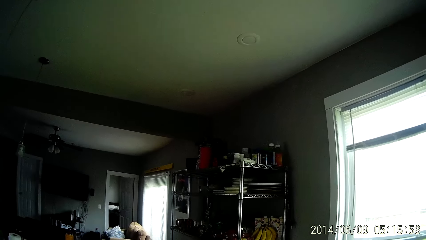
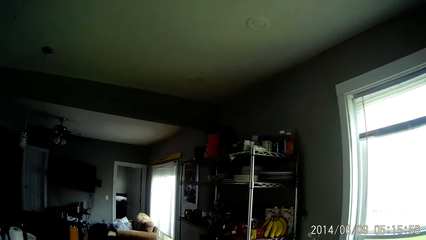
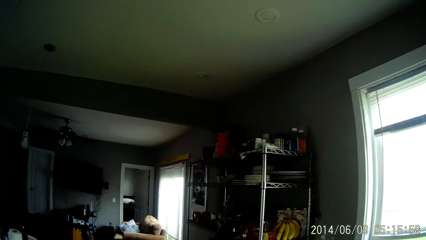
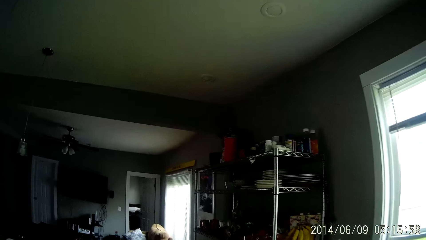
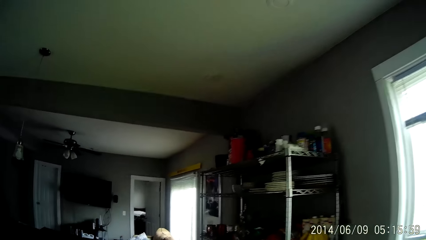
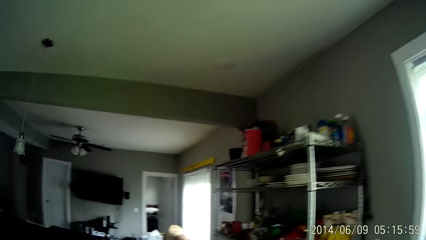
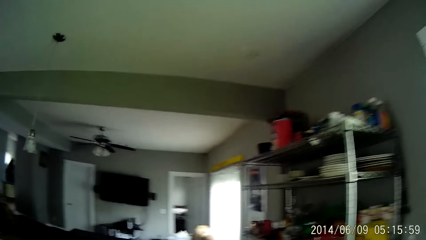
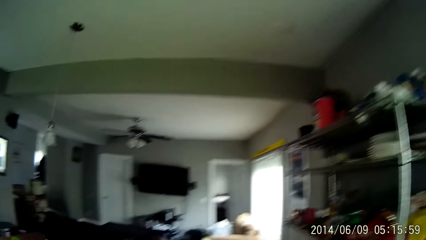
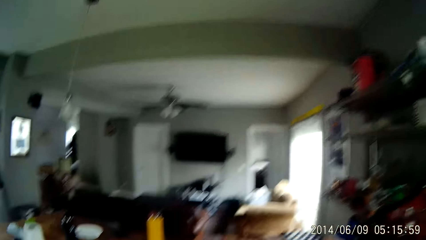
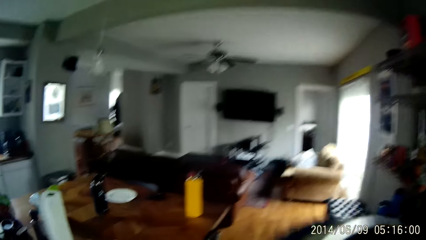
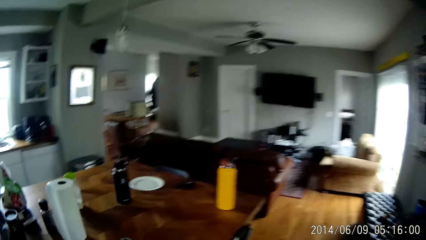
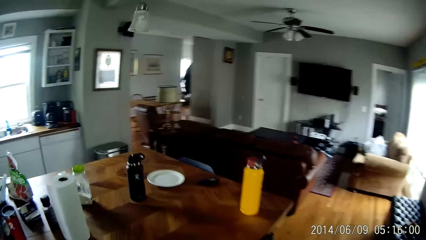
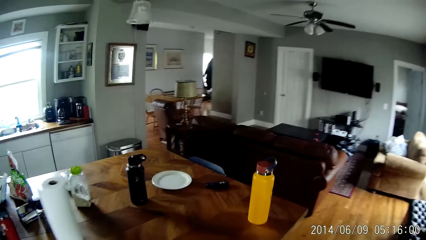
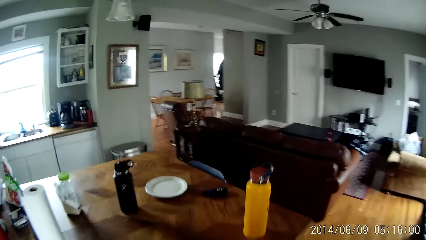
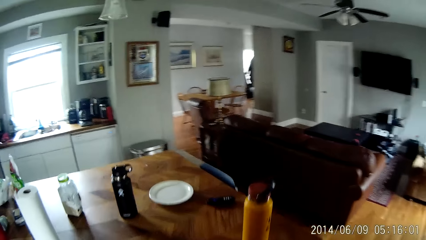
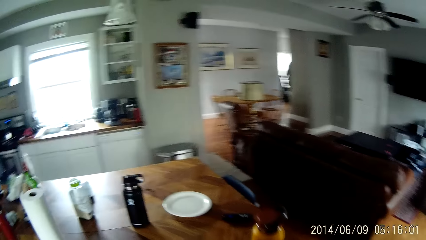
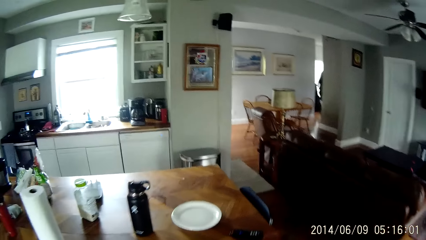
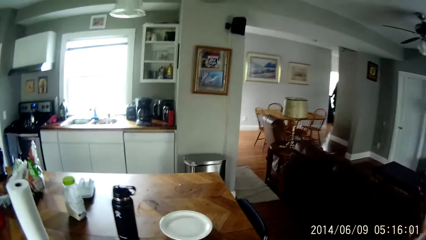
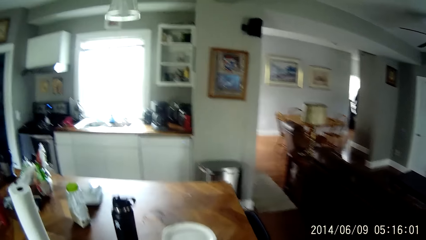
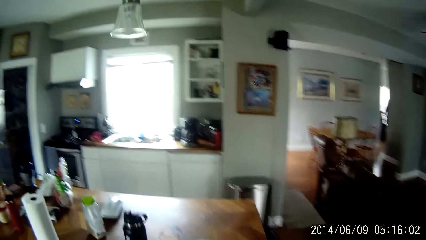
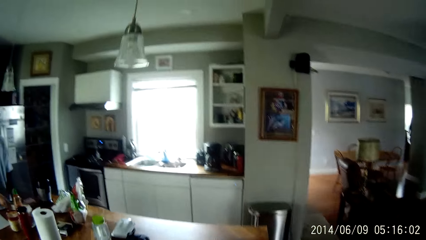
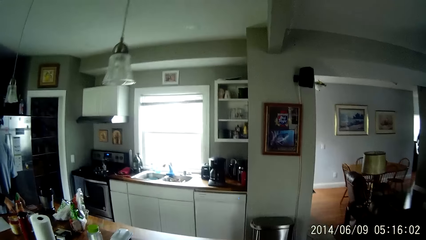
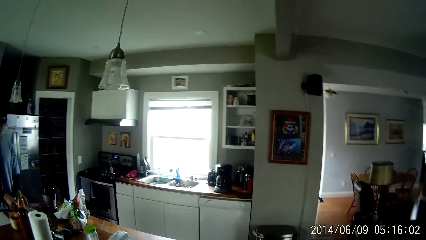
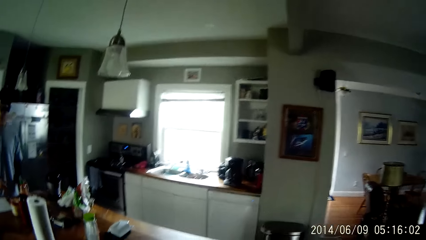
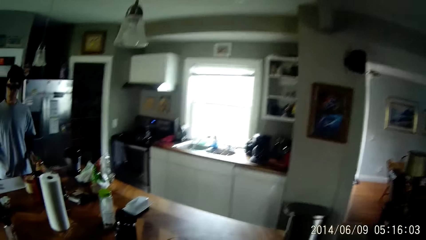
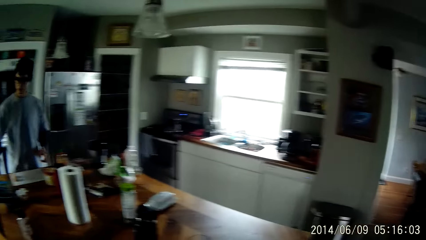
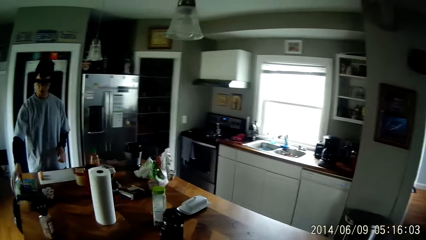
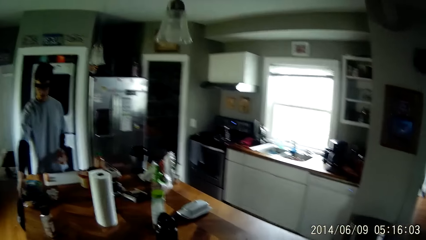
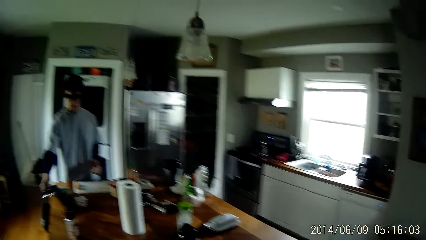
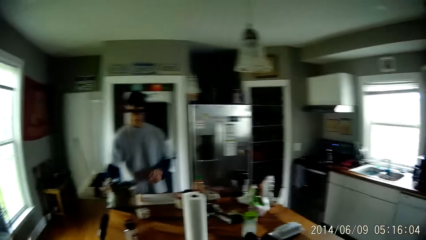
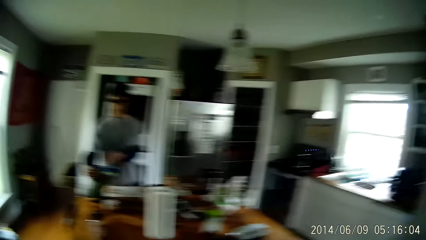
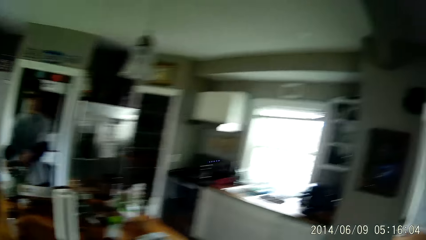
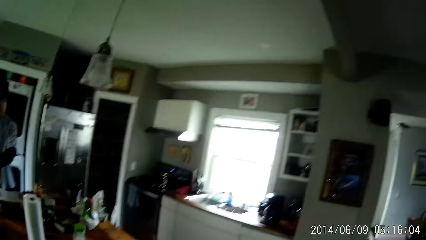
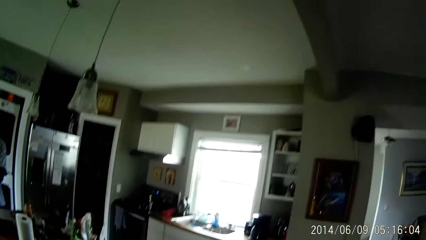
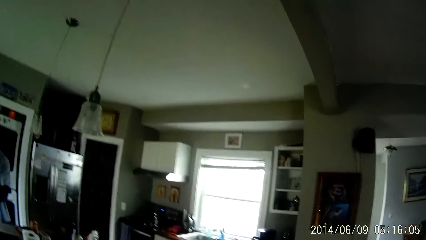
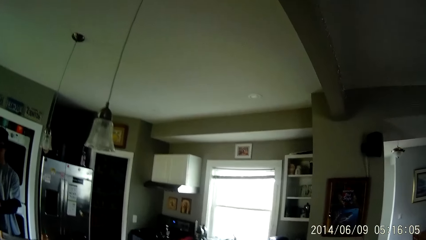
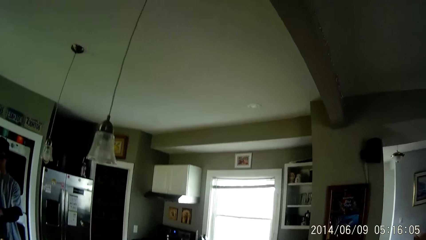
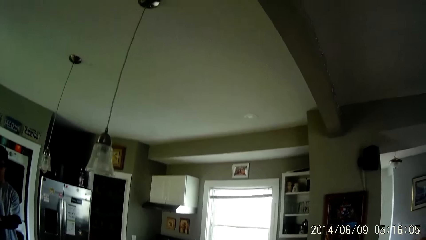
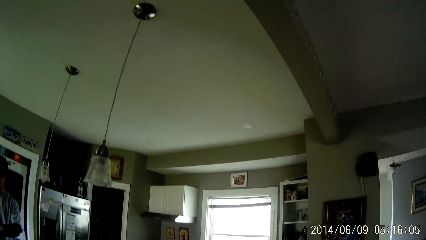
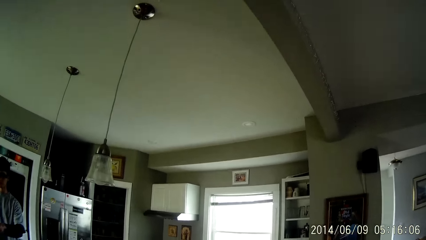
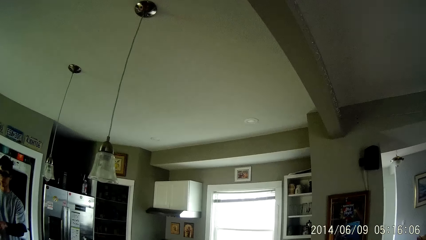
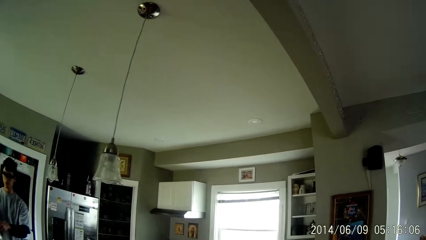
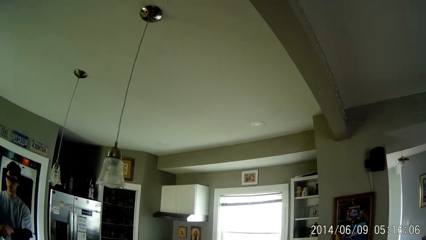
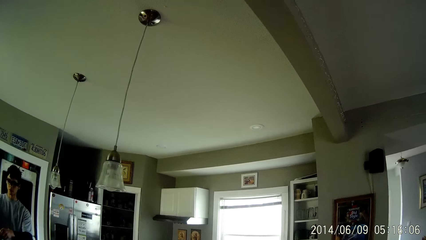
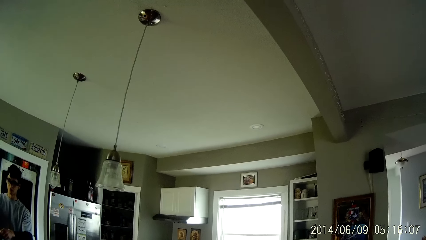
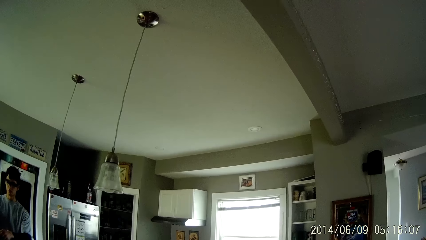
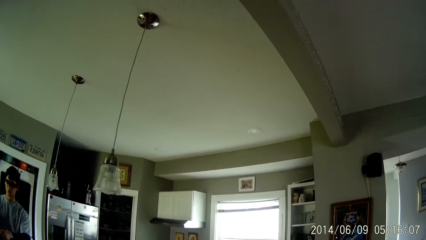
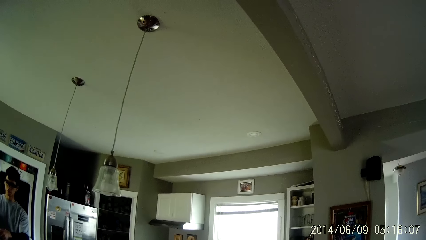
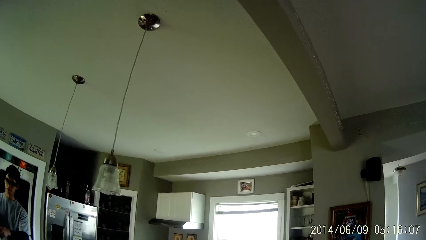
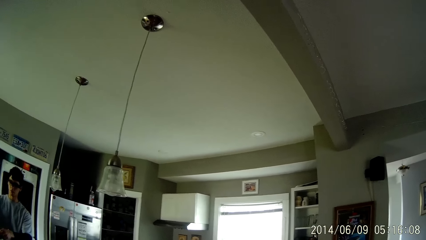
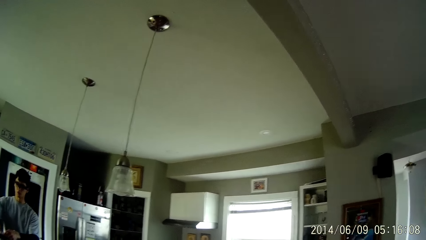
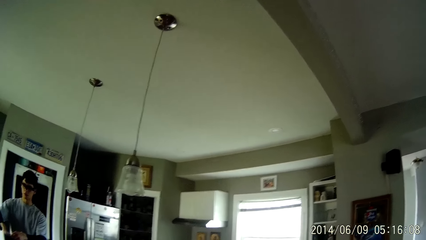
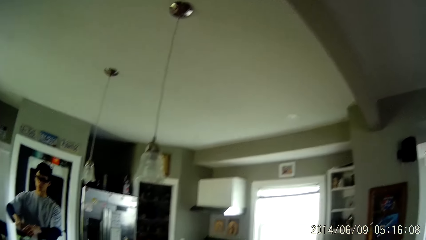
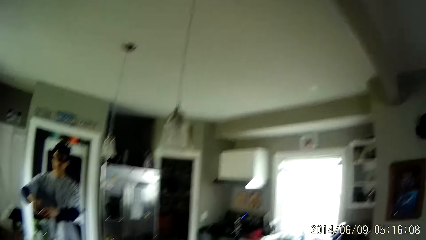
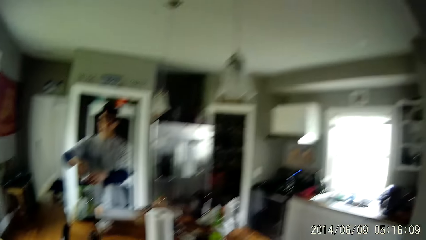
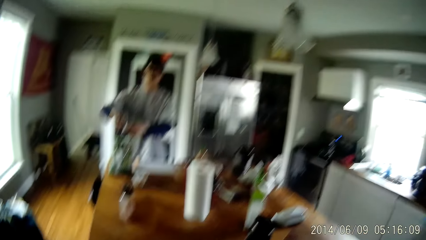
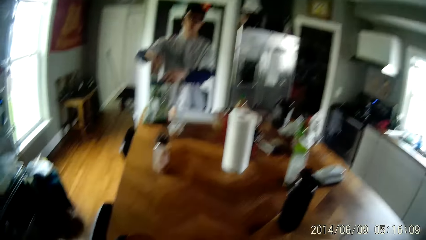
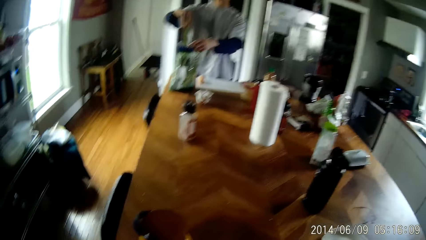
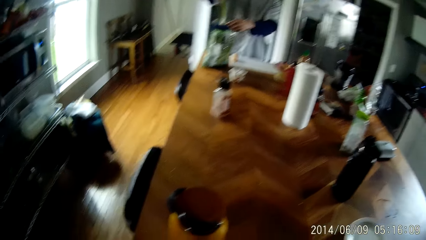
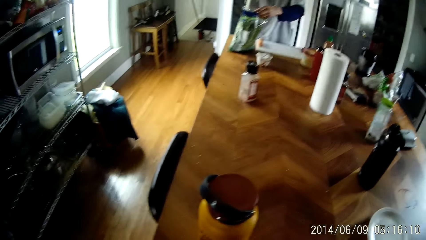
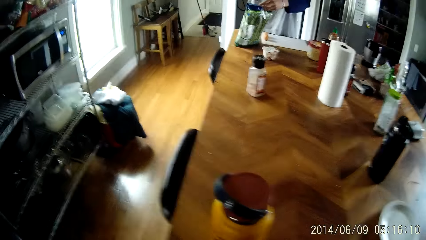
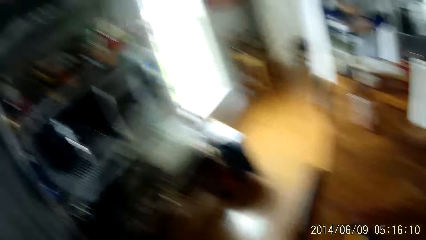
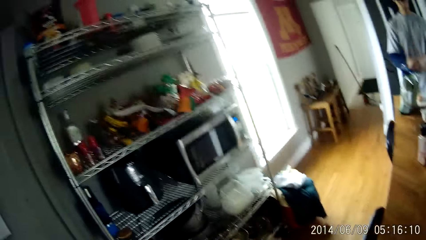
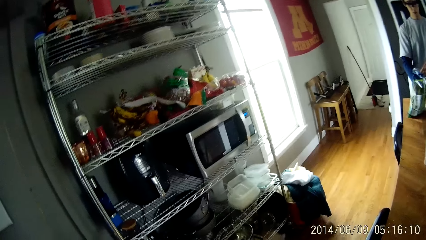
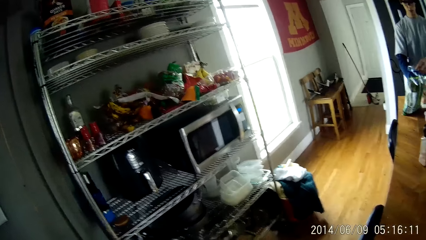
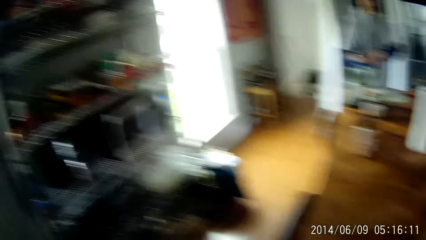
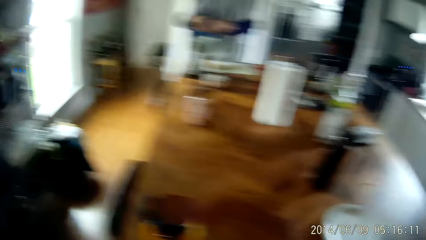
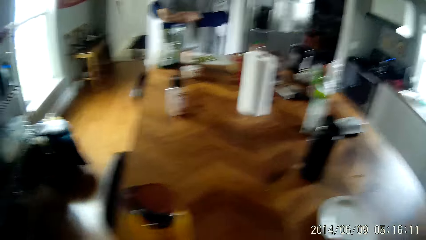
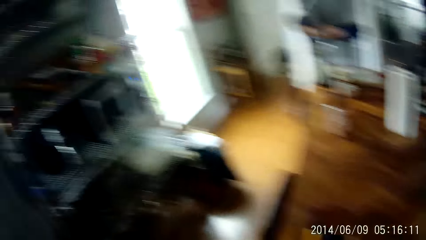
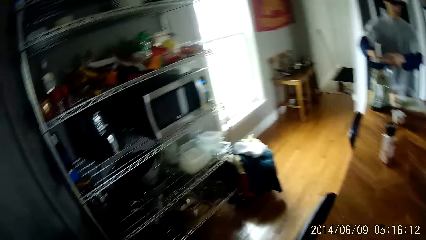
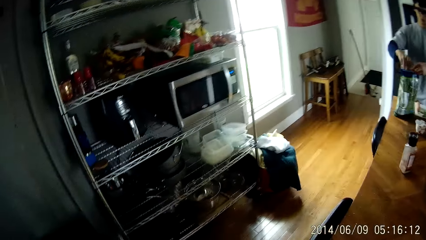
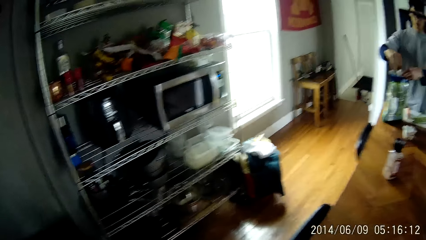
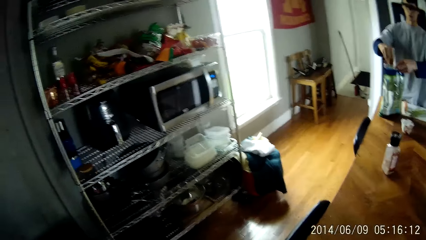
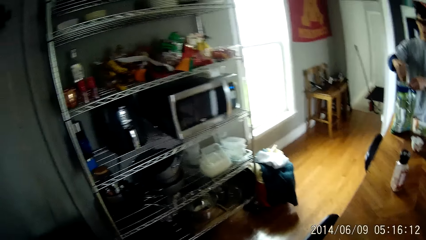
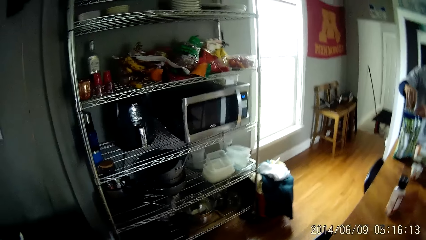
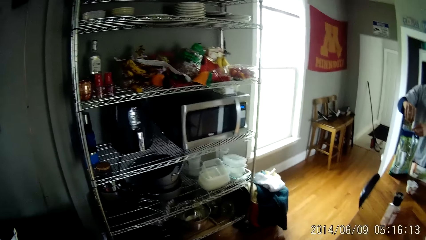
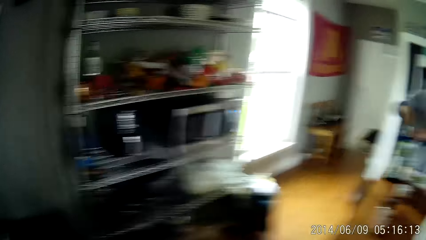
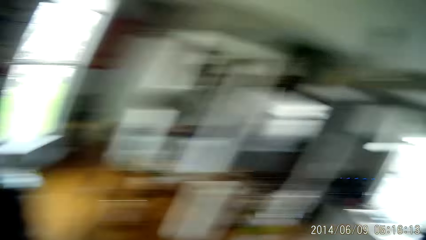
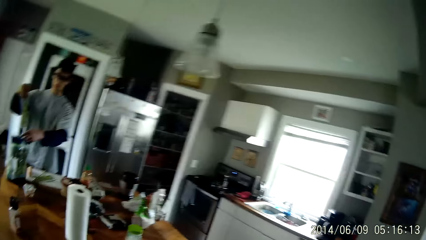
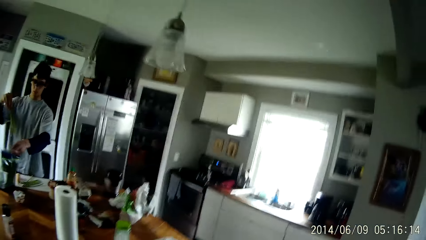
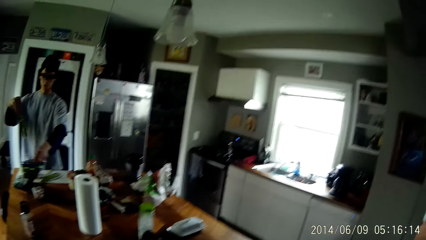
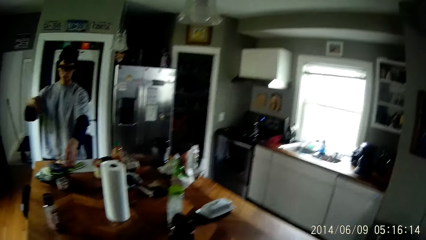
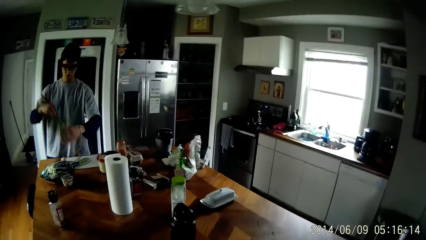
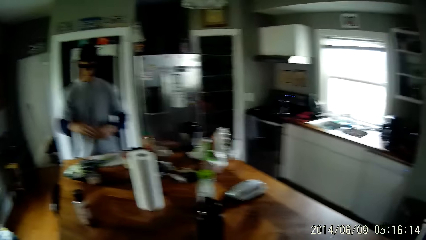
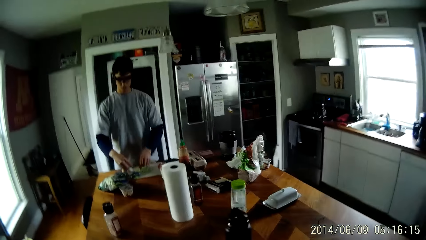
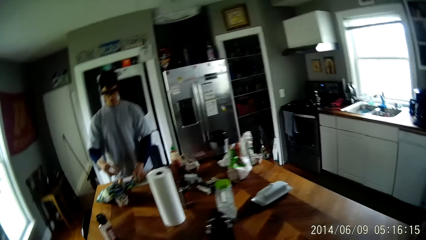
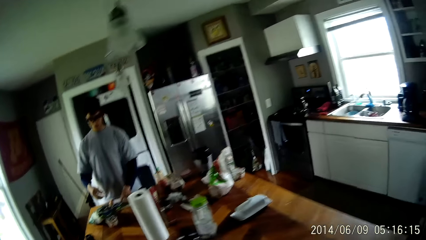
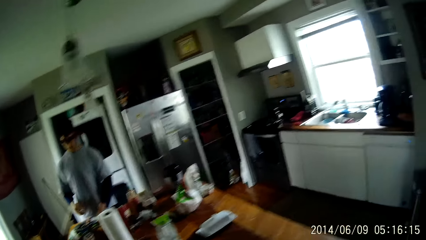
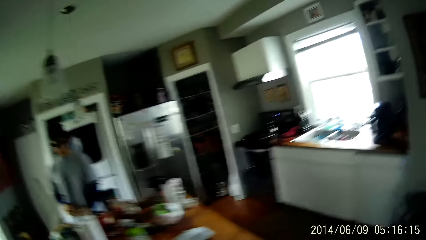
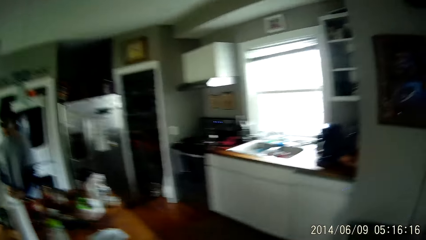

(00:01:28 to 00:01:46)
The camera wearer moves around the room. The man picks up the sachet of vegetable from the table with his right hand. The man opens the sachet with both hands. The man removes vegetables from the sachet with his right hand. The camera wearer looks around. The man puts something in the sachet. The man drops the sachet of vegetable on the table with his left hand. The man places the vegetable on a chopping board on the table with his hands.
